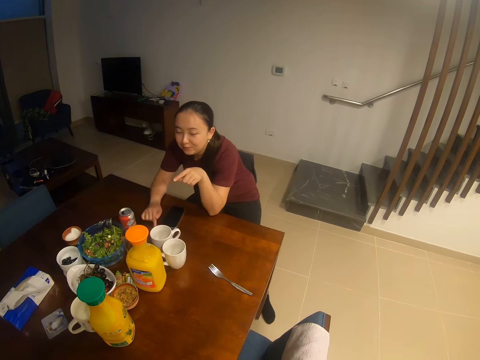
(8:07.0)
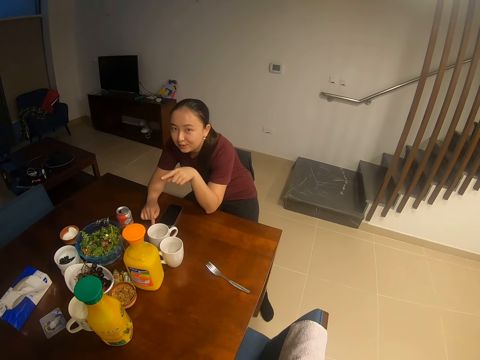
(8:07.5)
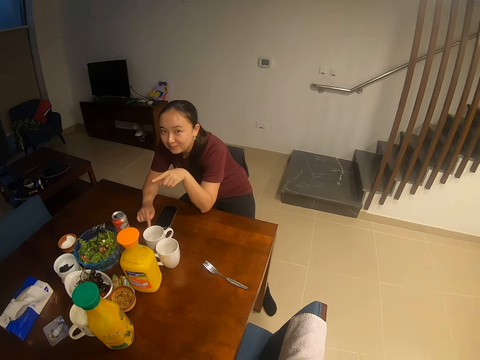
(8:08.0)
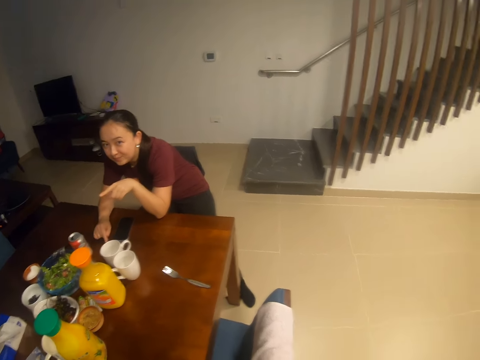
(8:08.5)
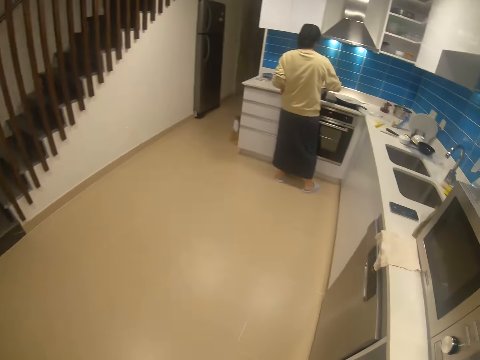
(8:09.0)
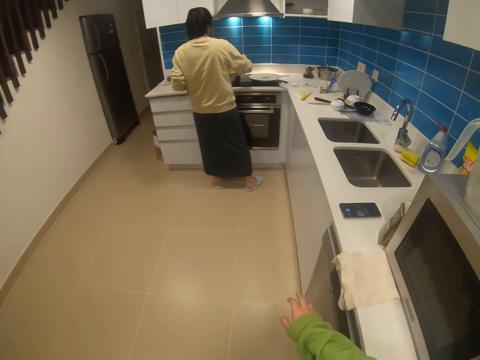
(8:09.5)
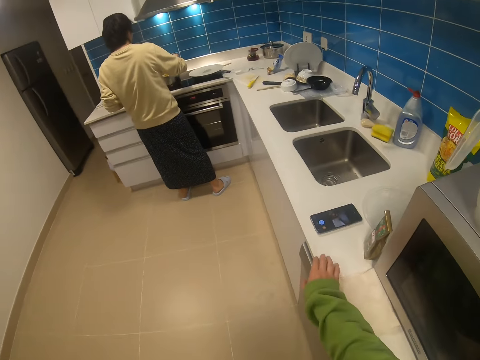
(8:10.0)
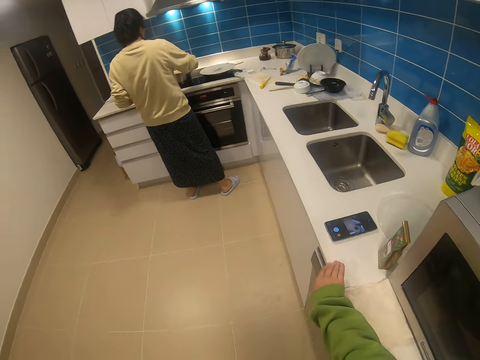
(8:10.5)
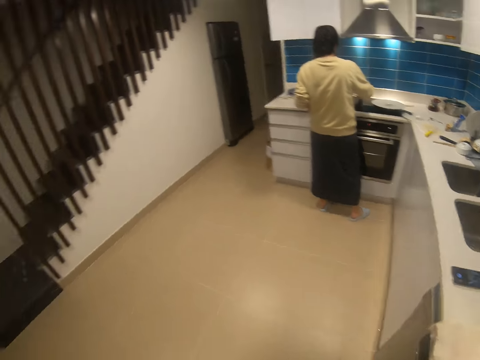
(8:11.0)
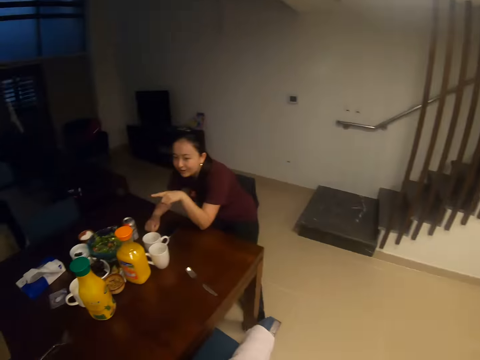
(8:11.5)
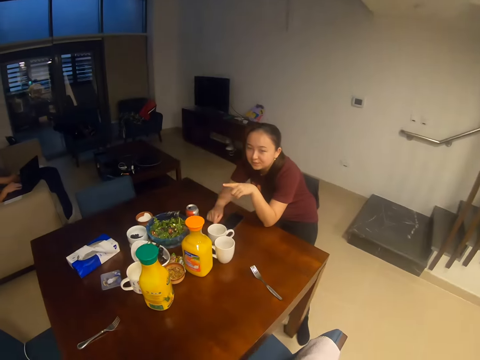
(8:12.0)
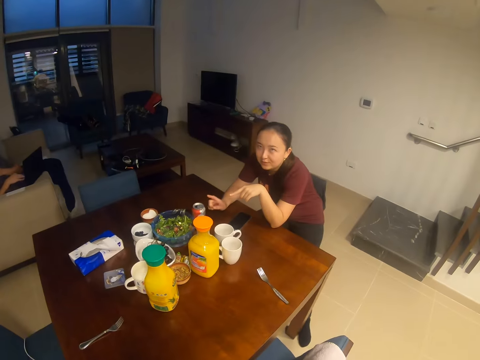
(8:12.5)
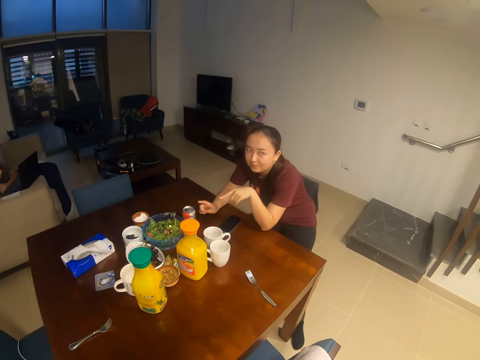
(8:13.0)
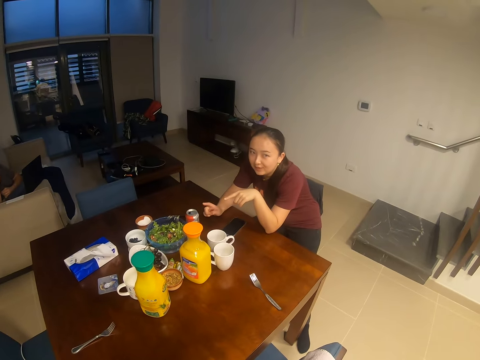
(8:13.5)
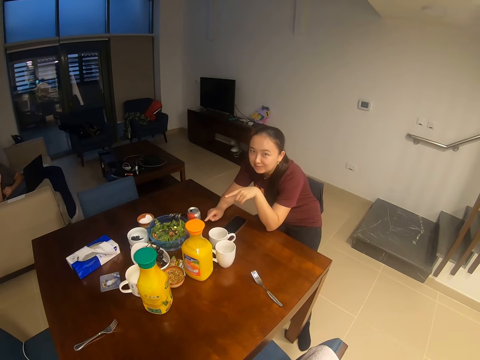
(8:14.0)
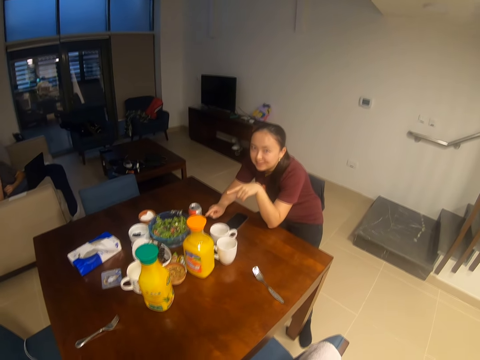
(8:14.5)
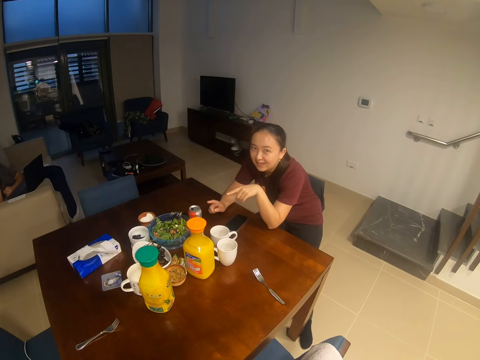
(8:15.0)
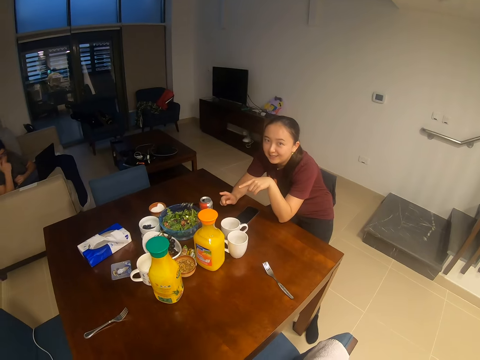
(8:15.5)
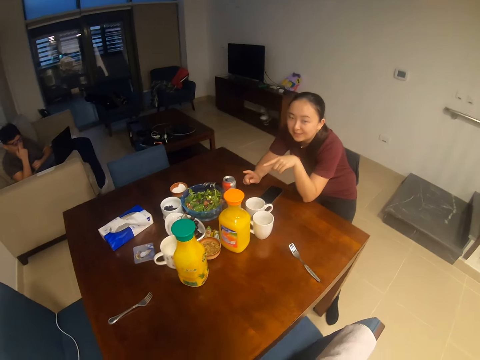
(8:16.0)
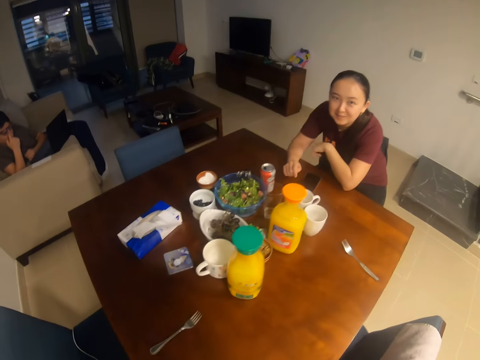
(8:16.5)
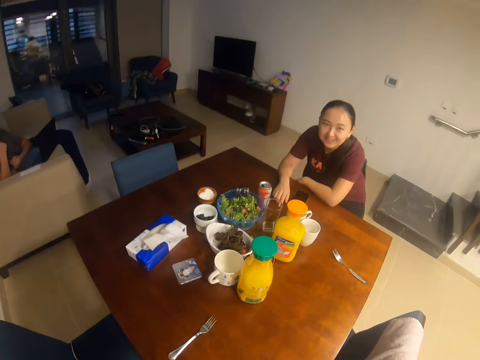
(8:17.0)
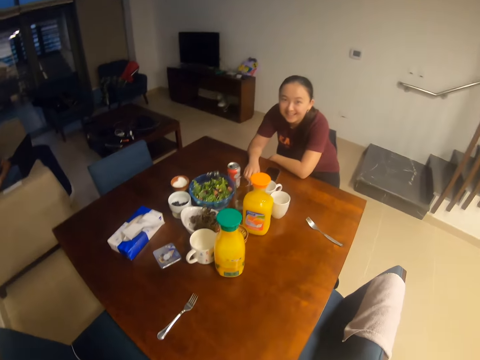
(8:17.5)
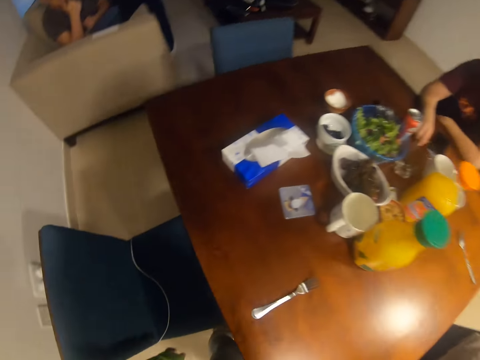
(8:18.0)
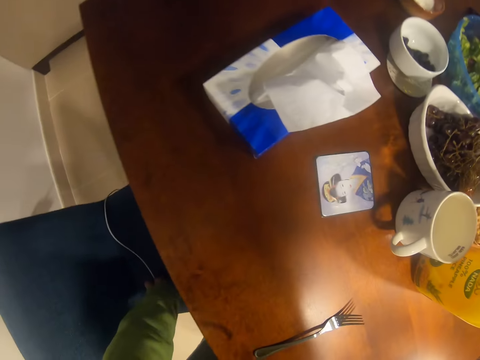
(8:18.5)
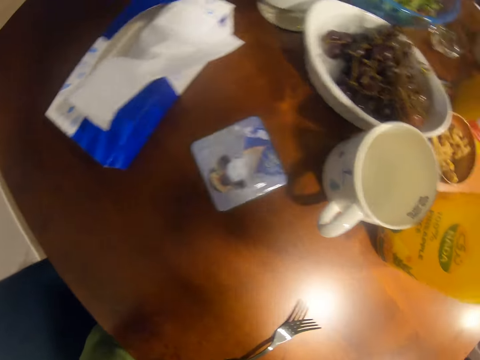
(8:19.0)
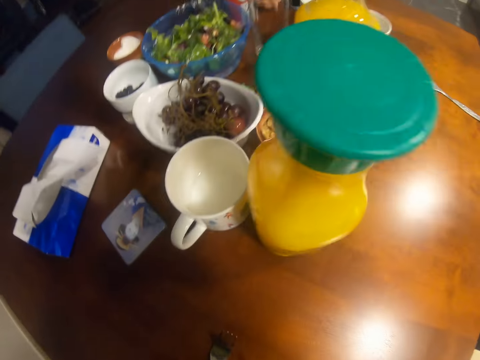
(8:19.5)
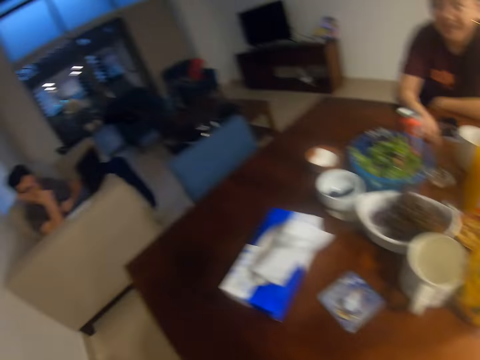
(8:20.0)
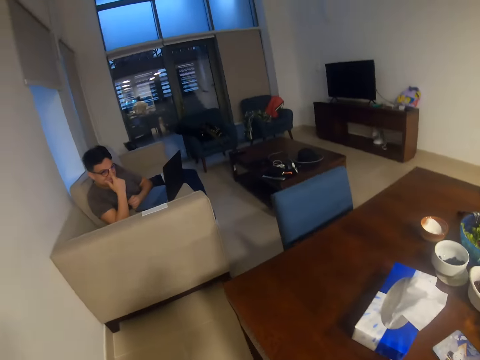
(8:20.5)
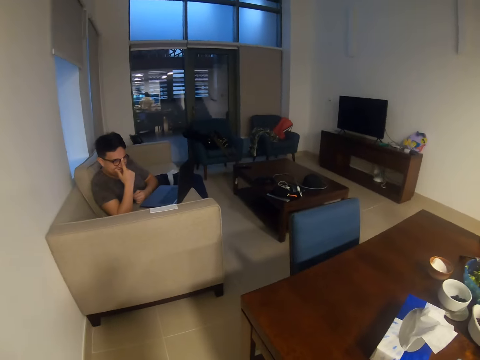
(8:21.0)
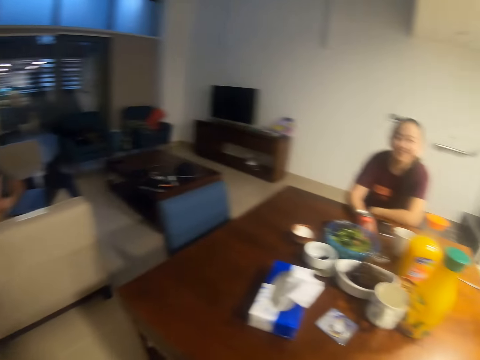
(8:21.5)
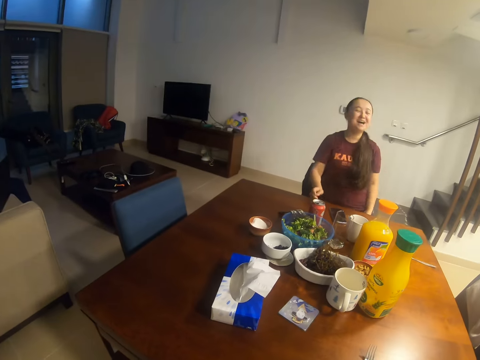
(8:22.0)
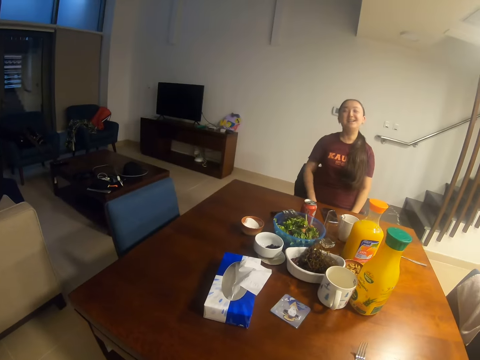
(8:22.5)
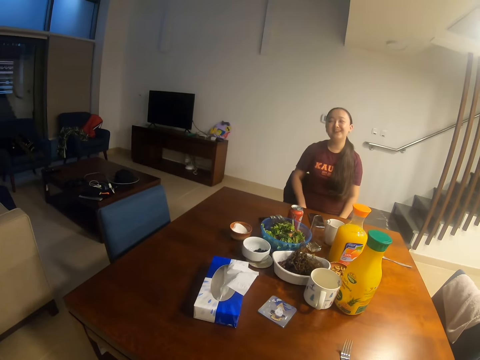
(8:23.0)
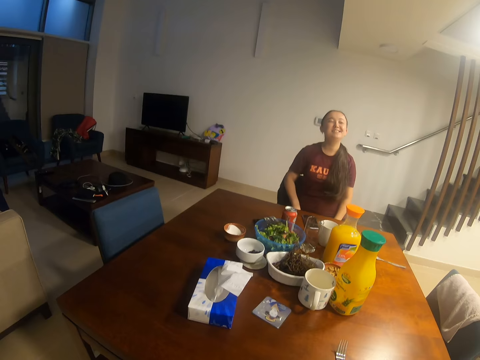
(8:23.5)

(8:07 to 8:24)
The camera wearer walks in the house. They hold a surface near a phone. They dialogue with a woman. They look around. The woman points at the bottles on the table. The camera wearer sits on the chair. They dialogue with the woman.

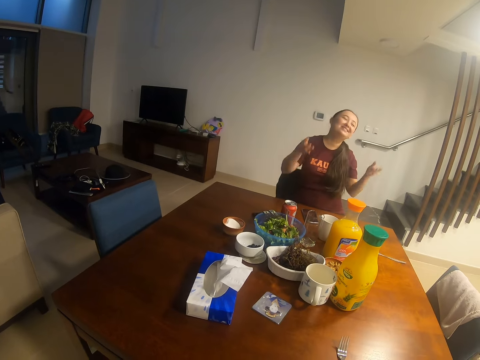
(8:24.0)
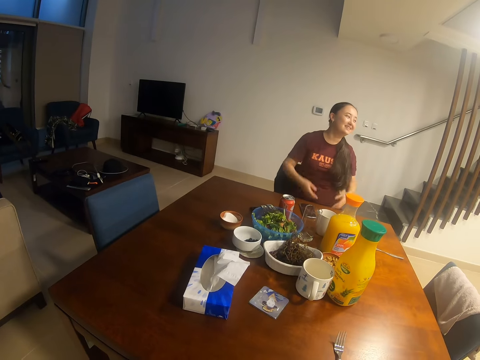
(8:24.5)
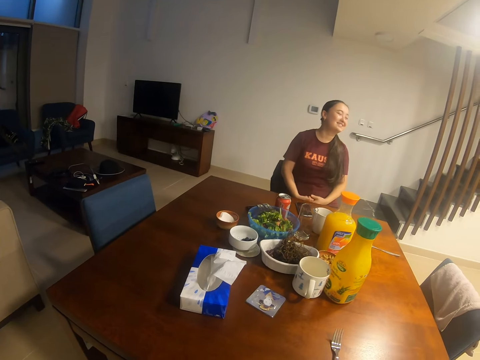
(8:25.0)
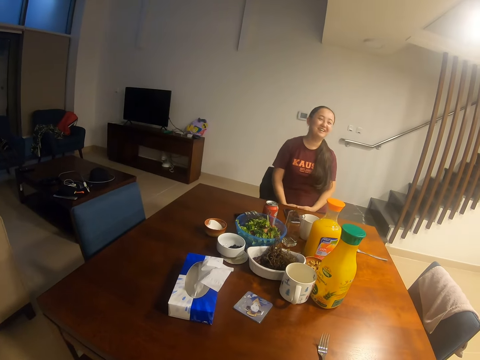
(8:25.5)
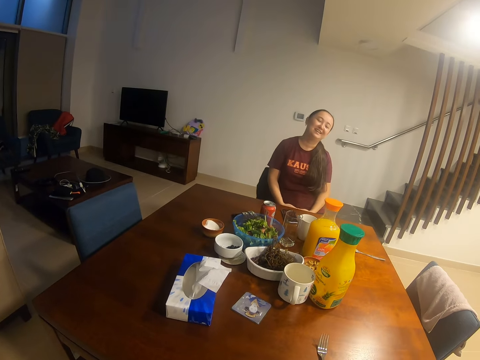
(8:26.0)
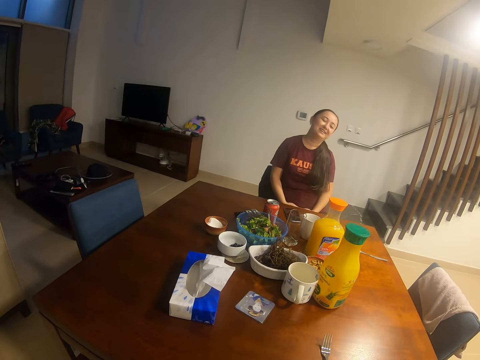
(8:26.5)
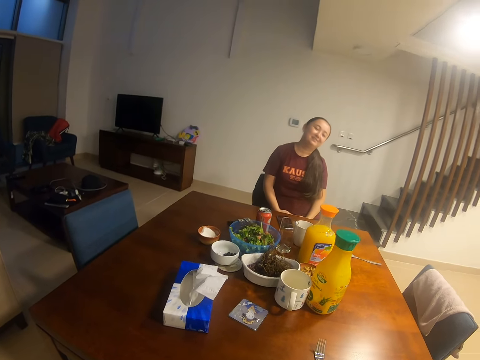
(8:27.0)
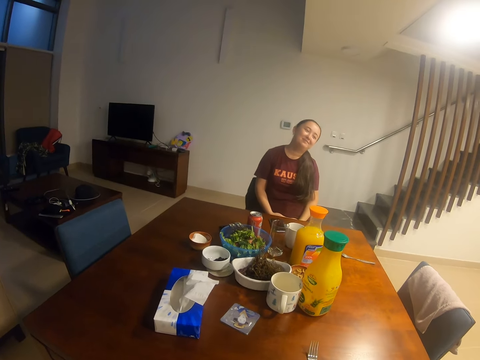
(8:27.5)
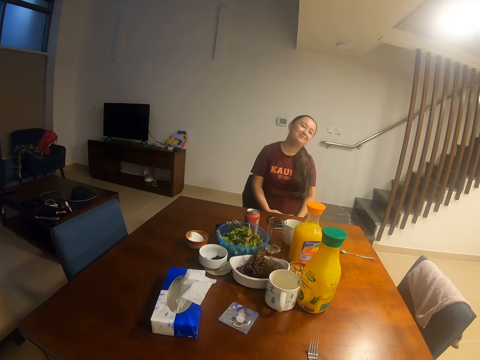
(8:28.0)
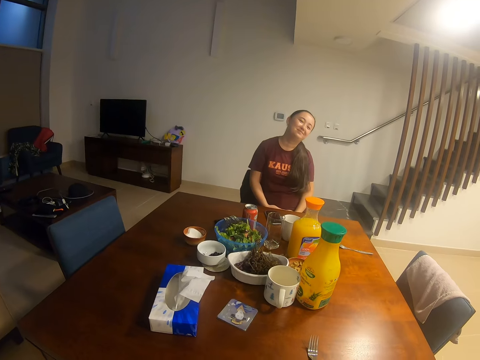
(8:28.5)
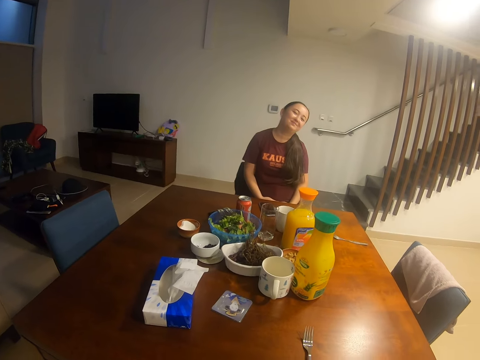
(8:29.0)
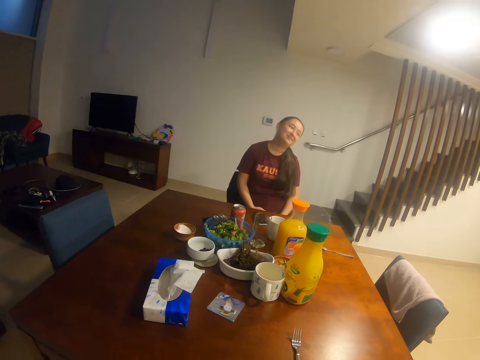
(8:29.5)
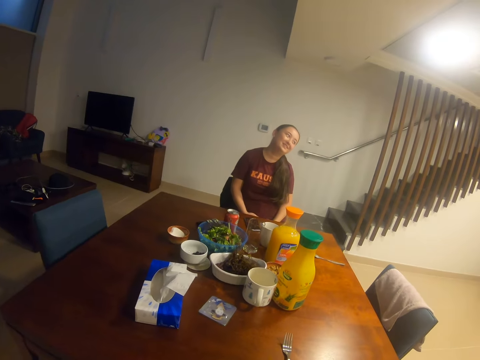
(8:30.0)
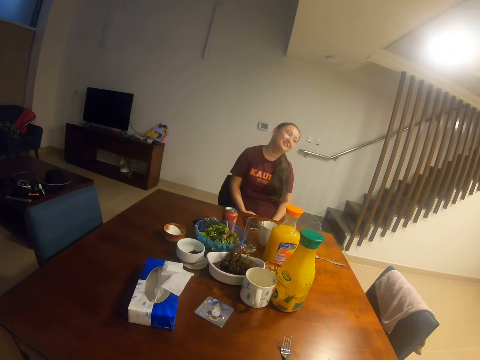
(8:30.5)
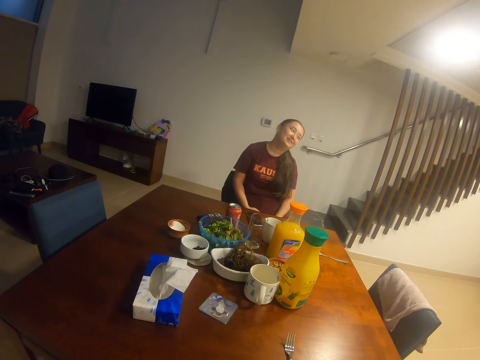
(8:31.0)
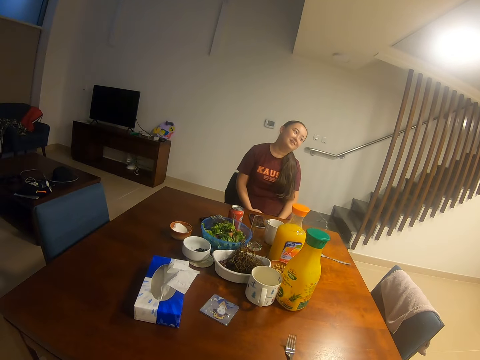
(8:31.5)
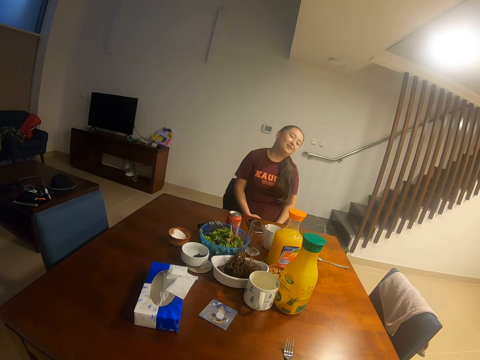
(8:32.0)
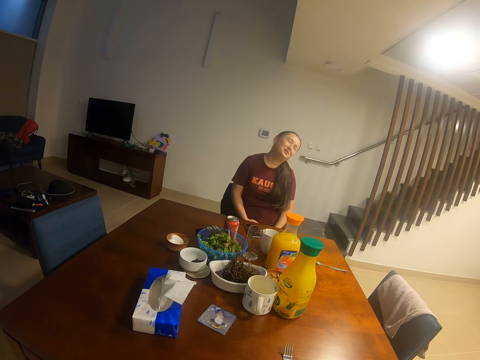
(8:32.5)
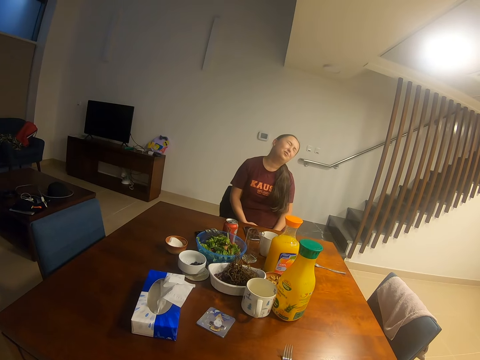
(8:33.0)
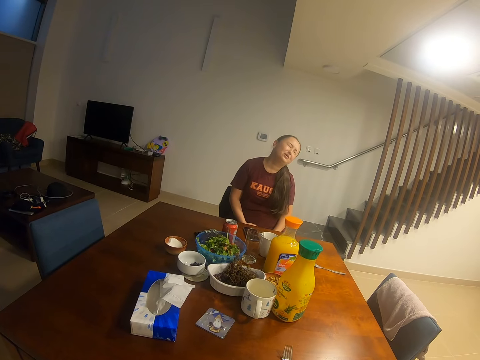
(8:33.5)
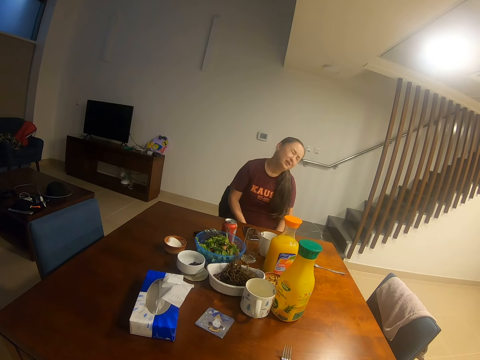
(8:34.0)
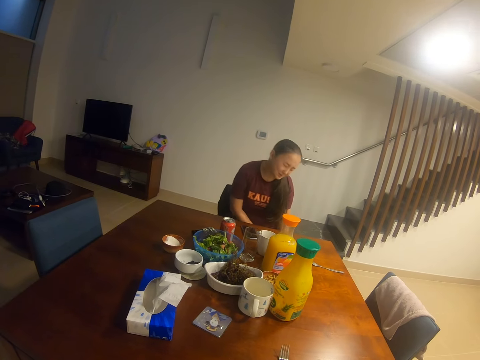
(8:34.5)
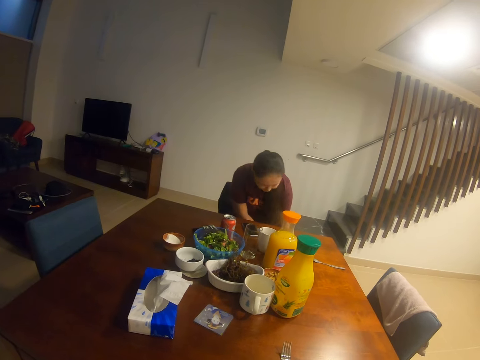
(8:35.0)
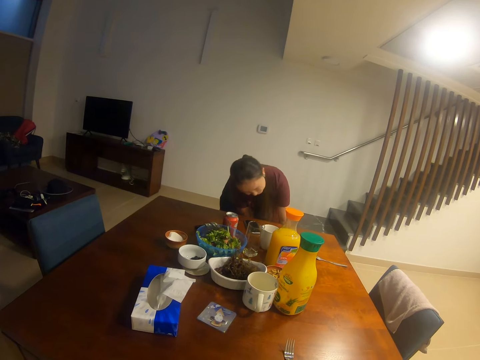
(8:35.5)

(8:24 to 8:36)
A lady lifts her hands.
